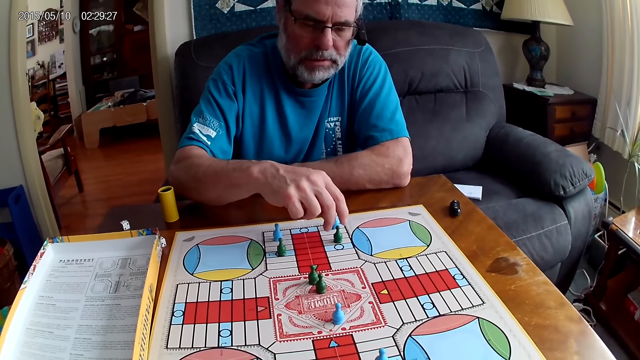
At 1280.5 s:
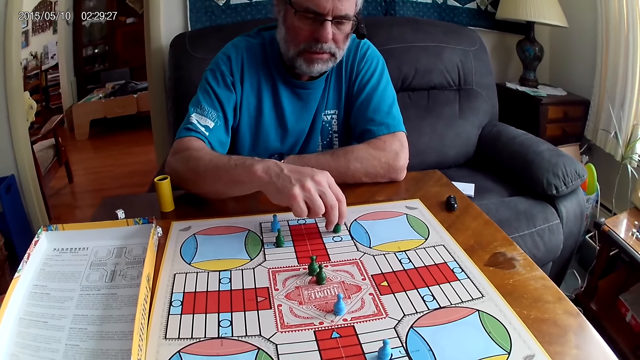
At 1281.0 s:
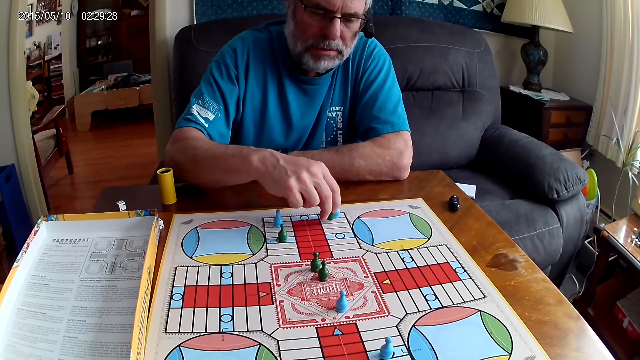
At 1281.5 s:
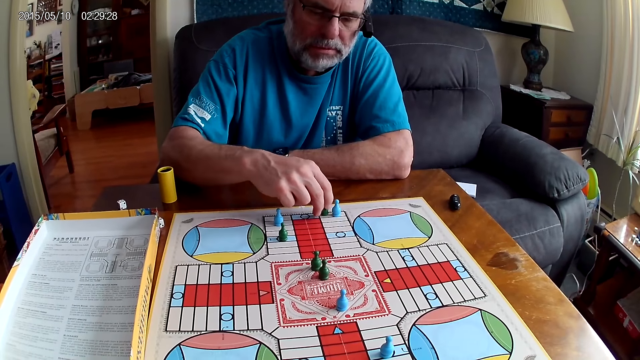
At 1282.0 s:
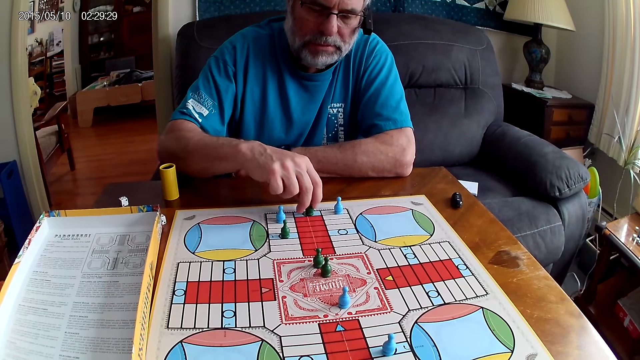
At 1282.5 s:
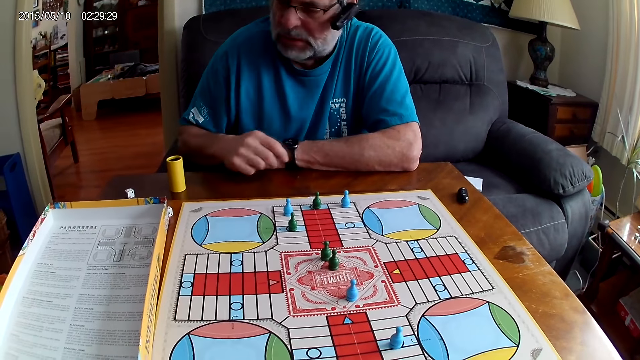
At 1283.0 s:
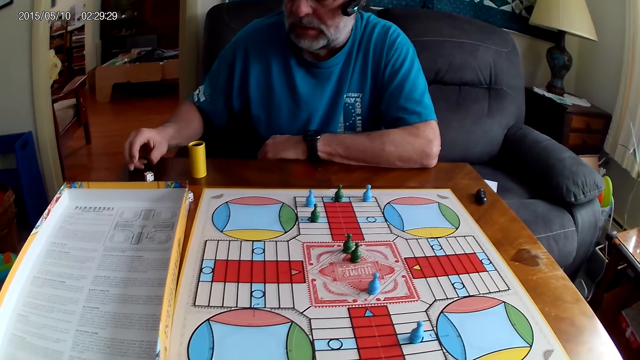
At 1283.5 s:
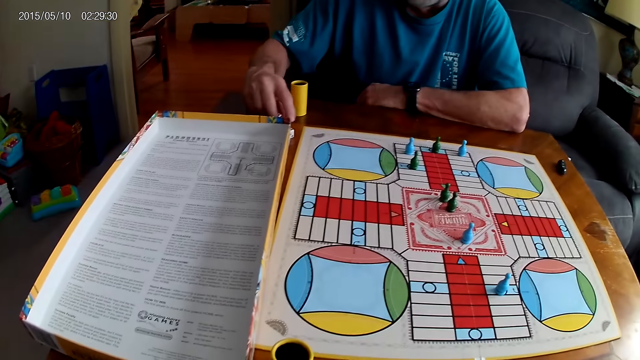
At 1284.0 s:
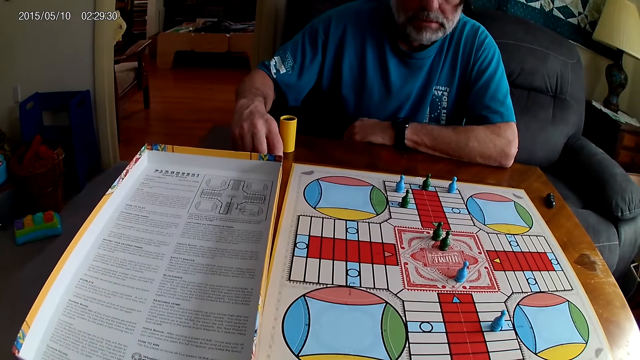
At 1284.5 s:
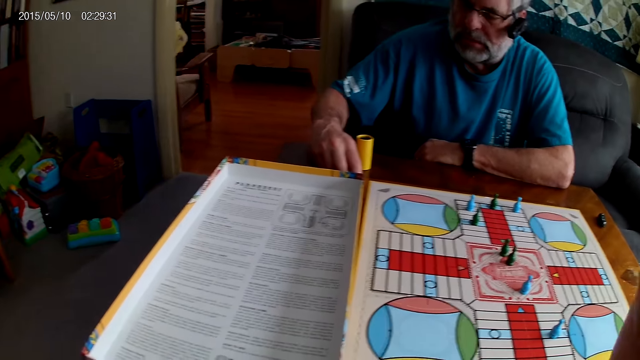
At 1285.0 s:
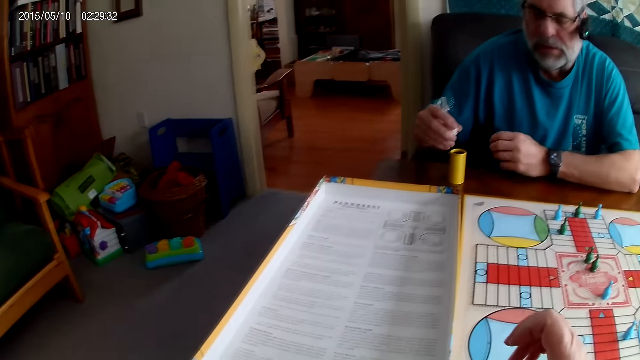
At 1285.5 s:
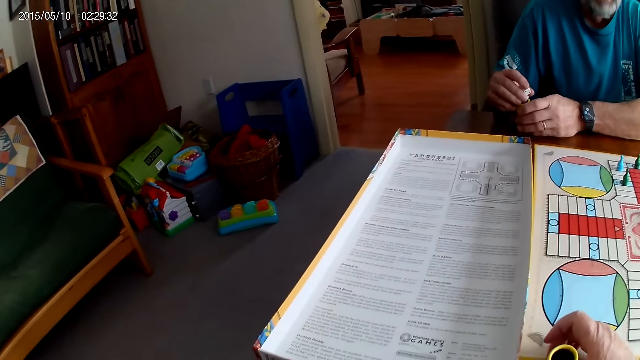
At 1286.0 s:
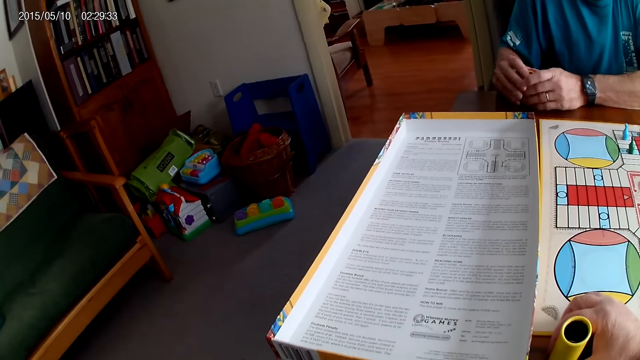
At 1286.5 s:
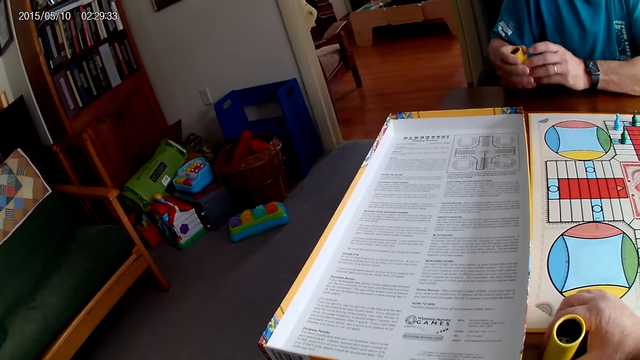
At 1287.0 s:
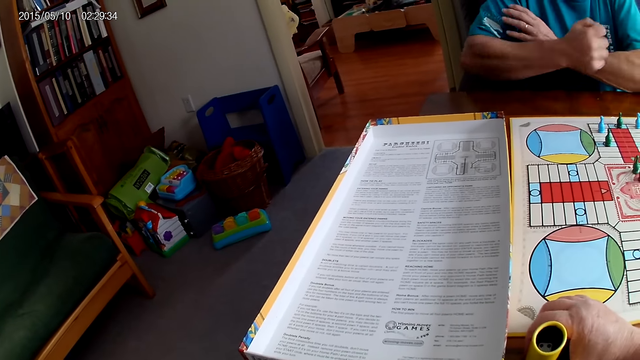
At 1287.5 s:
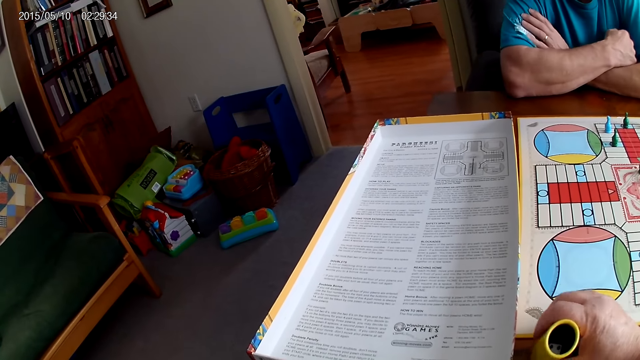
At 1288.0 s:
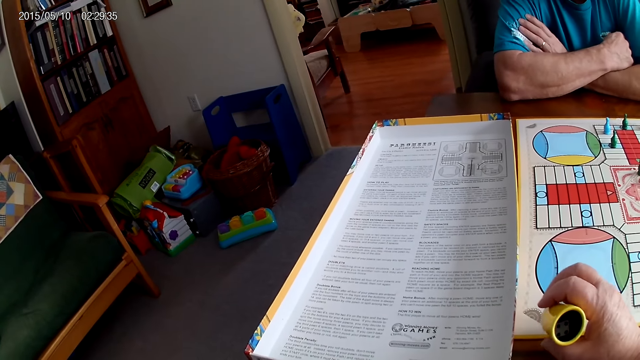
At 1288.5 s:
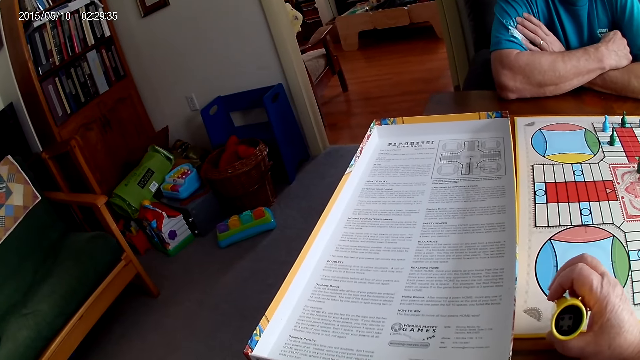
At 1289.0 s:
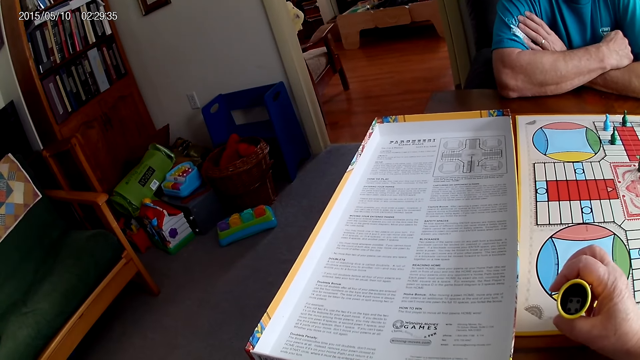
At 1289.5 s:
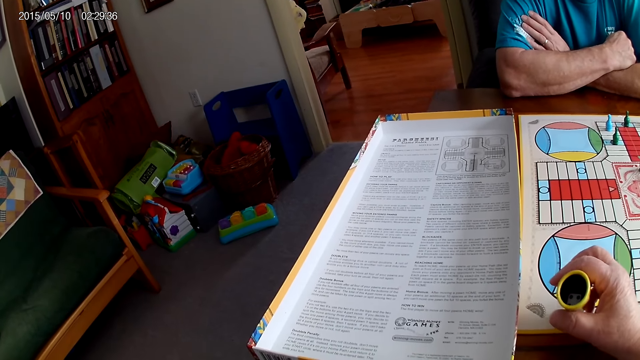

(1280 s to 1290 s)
A man moves another green pawn through some cells on the Ludo board with his right hand. He collects the dice. He picks up a container or dice cup from the table with his right hand. The camera wearer talks to the man. The man puts the dice in the container with his right hand. He clasps the dice in his hand. The camera wearer stares at the dice in the dice cup.

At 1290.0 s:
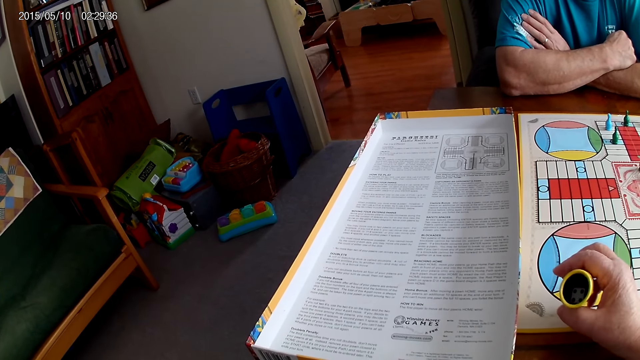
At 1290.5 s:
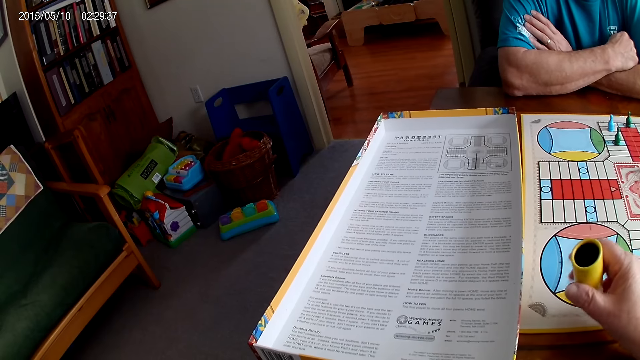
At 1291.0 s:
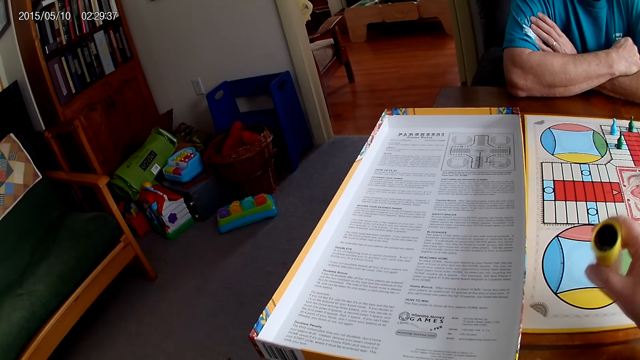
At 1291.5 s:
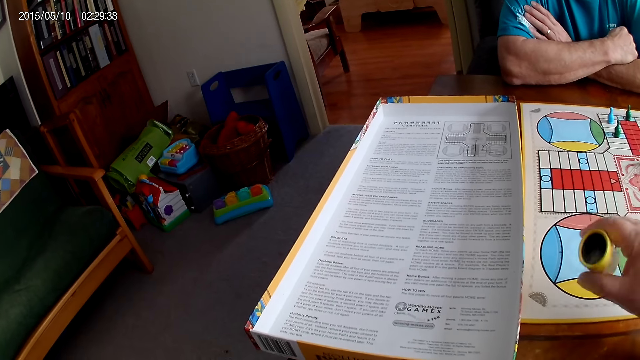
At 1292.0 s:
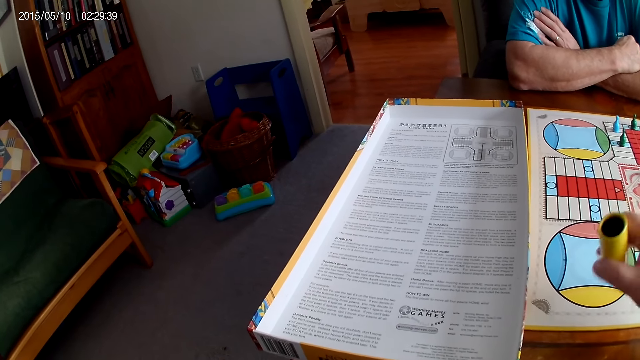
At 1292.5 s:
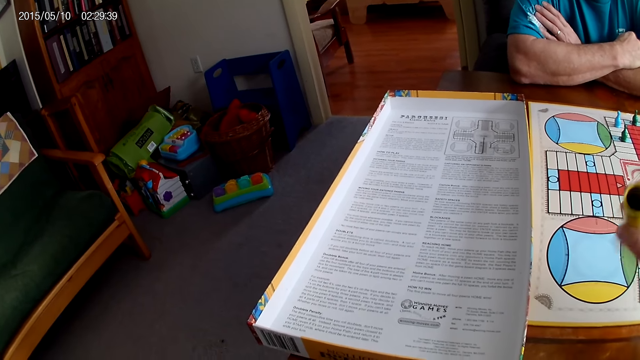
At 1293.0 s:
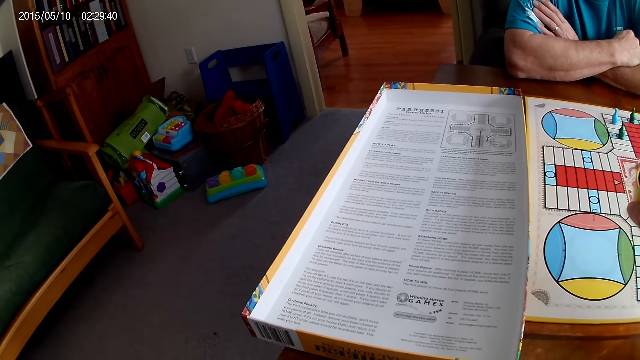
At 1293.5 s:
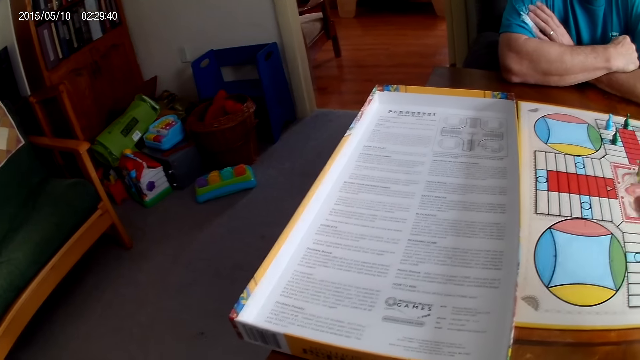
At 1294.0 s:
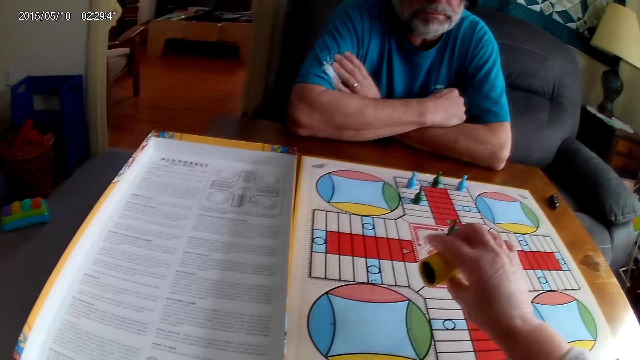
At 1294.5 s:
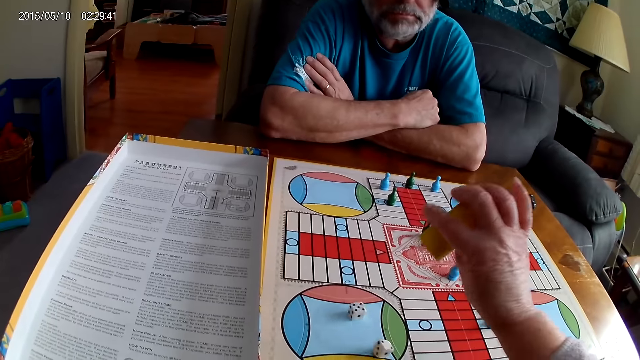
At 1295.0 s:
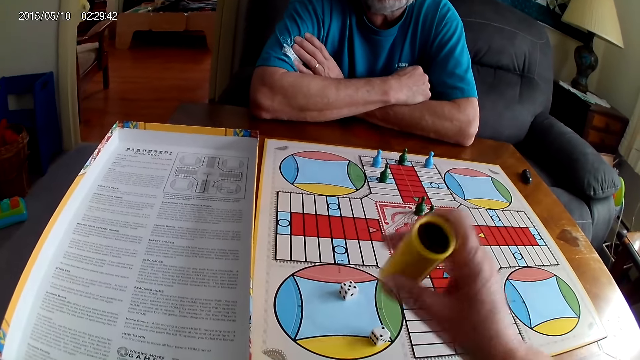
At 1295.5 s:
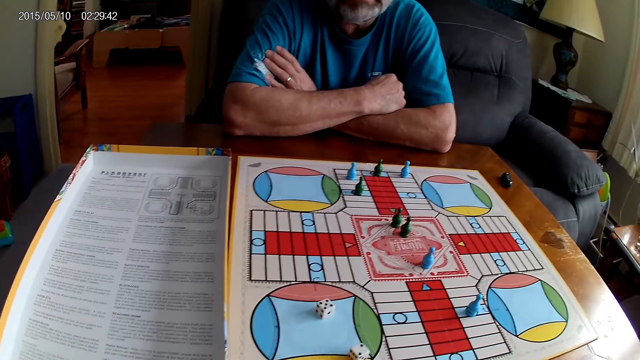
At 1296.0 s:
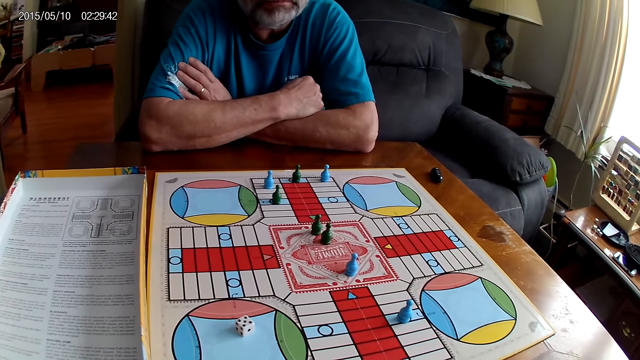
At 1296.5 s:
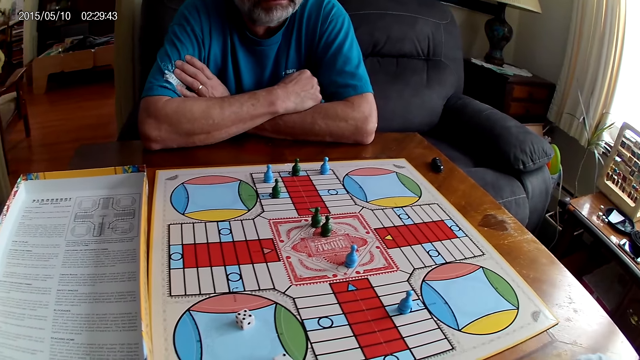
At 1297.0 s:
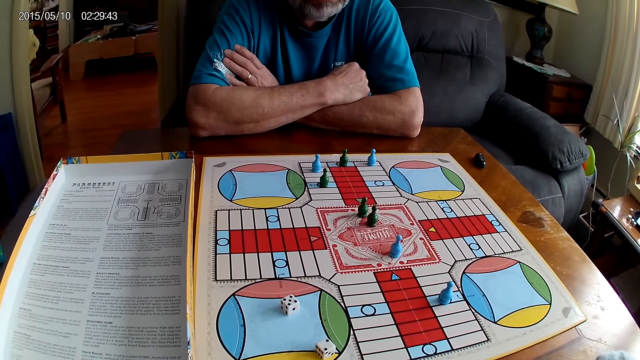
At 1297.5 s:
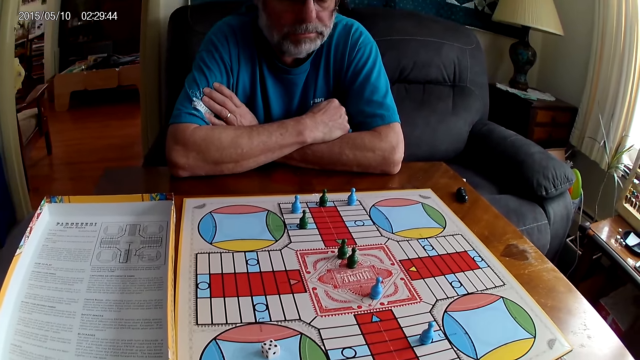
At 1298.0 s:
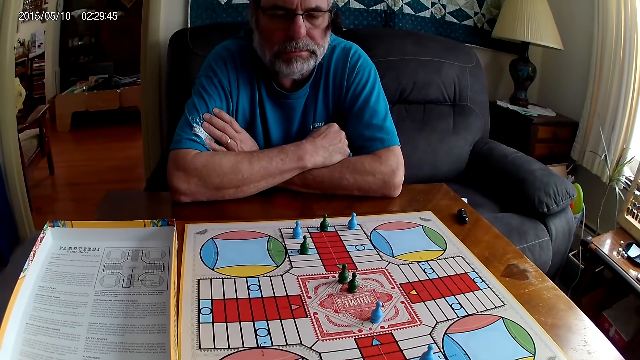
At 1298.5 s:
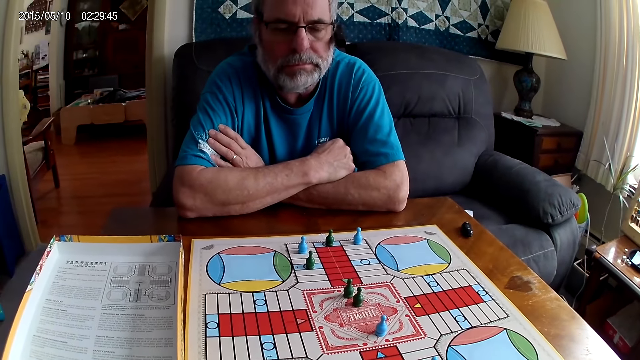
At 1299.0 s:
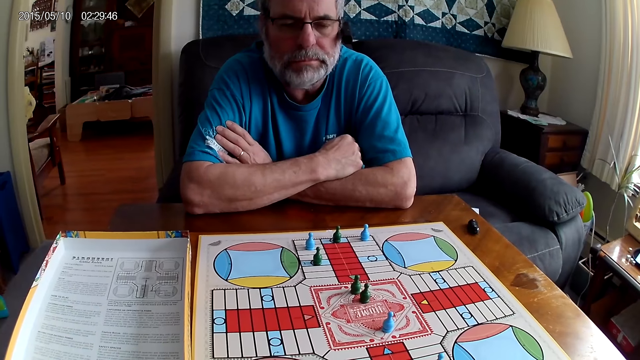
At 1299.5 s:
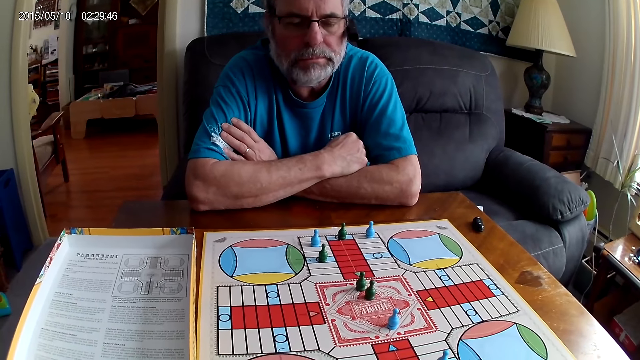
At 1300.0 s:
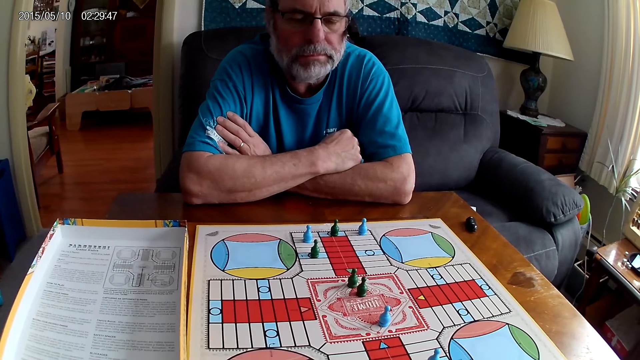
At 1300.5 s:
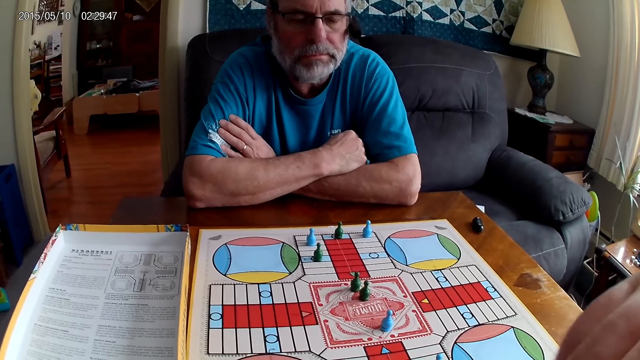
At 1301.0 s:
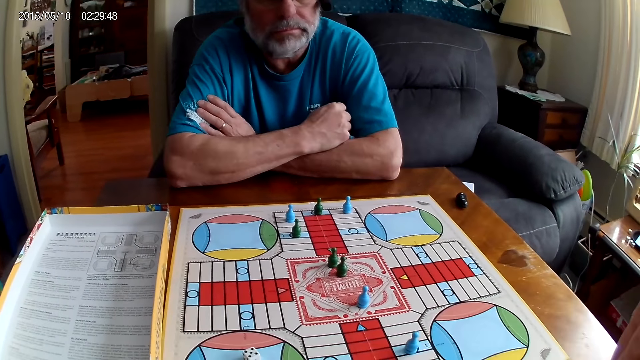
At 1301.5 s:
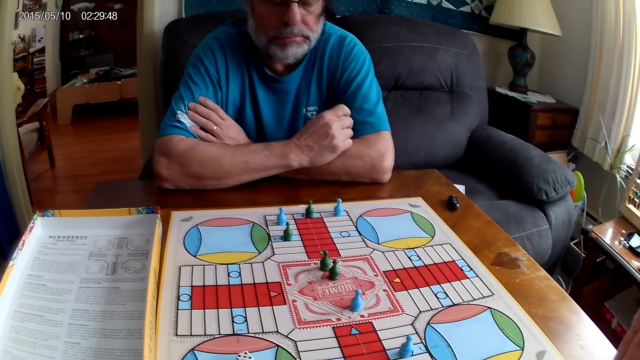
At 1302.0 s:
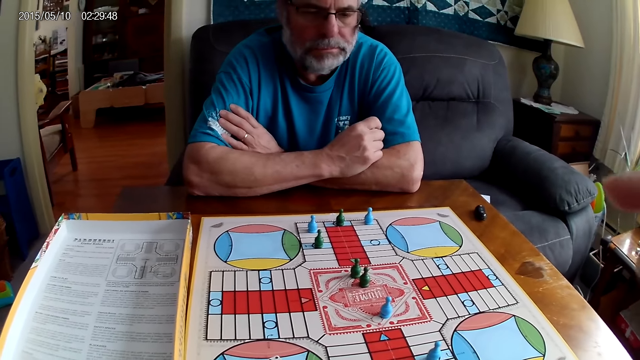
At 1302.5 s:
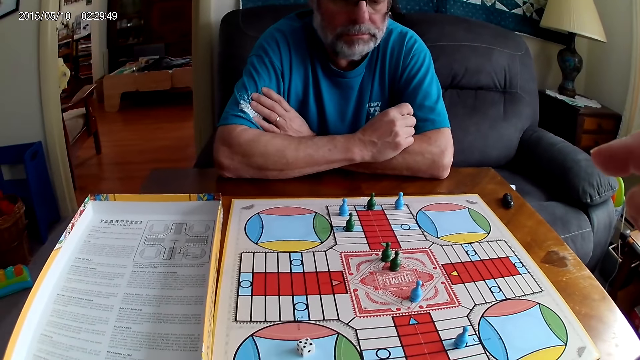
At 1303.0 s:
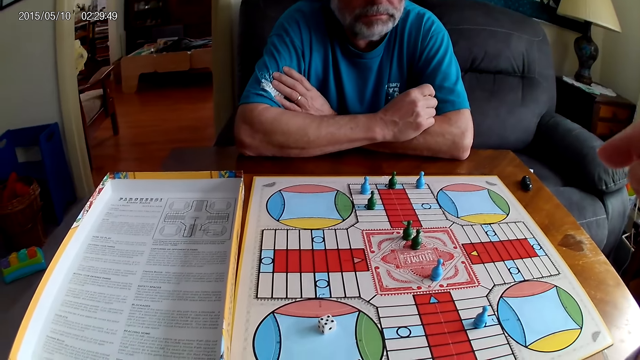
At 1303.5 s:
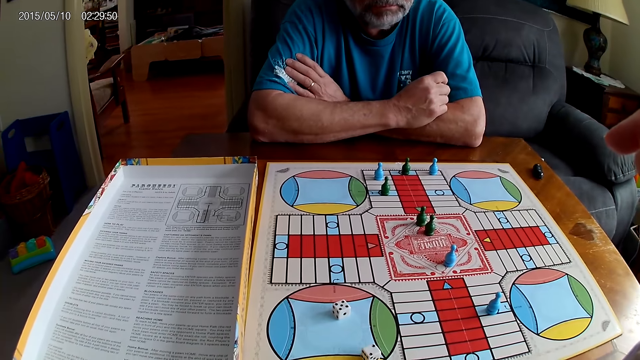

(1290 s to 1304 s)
The camera wearer shuffles the dice in a container or dice cup with her right hand. She pours the dice from the container on the Ludo board with her right hand. She puts the dice cup aside. She analyses the board game.
